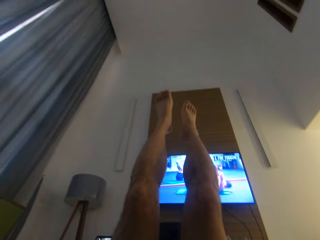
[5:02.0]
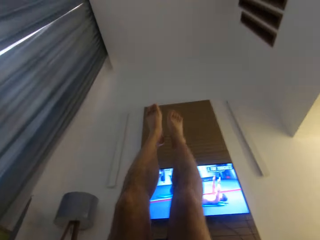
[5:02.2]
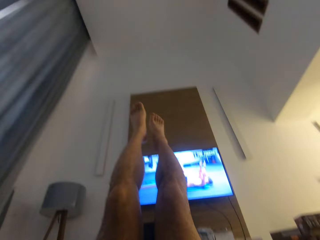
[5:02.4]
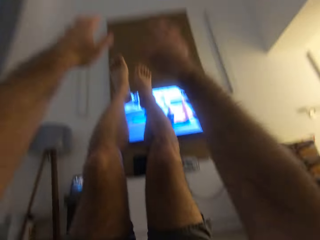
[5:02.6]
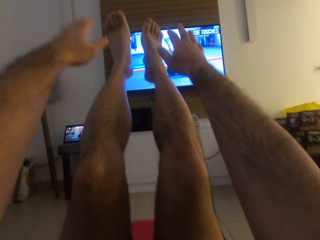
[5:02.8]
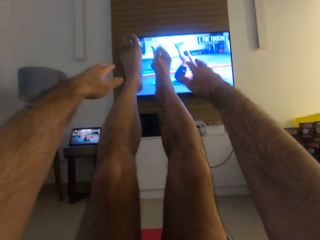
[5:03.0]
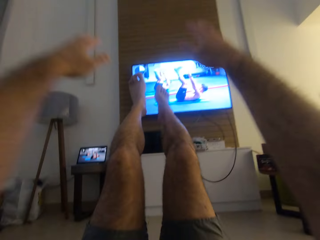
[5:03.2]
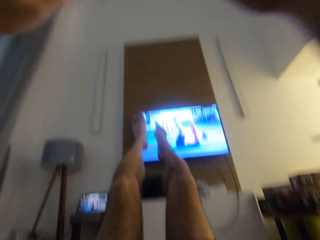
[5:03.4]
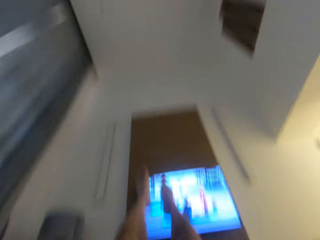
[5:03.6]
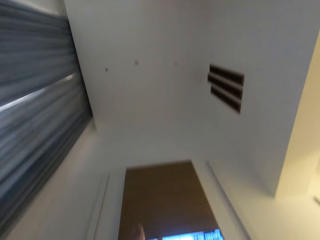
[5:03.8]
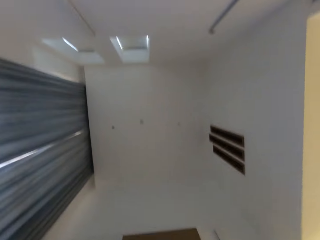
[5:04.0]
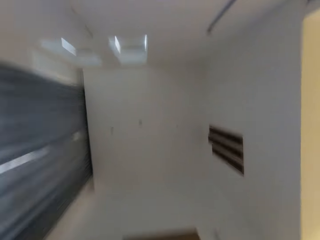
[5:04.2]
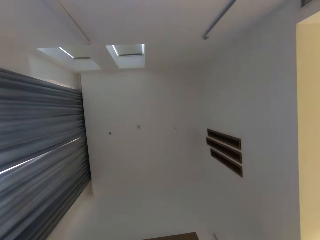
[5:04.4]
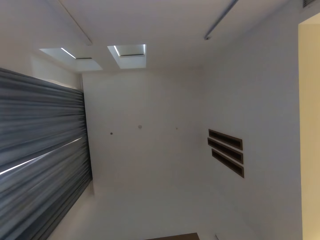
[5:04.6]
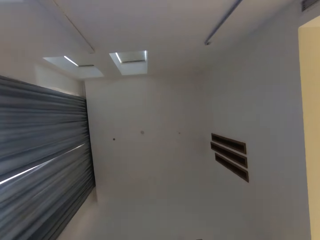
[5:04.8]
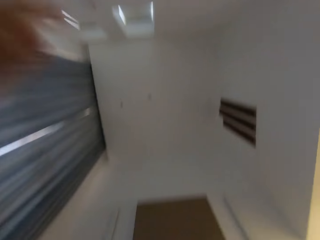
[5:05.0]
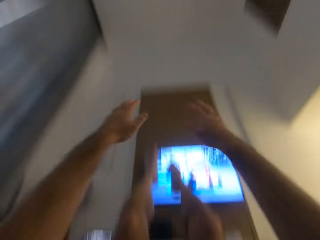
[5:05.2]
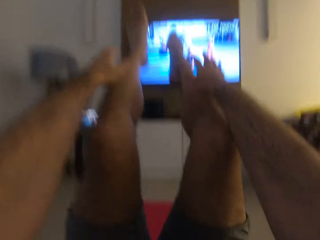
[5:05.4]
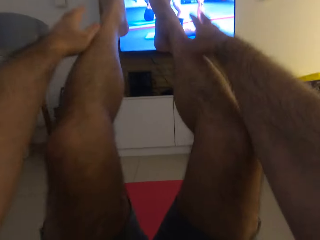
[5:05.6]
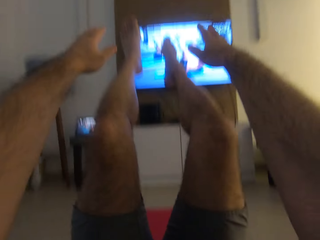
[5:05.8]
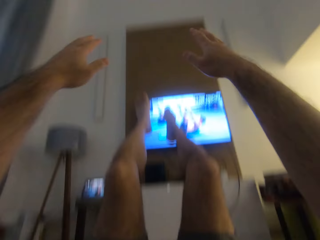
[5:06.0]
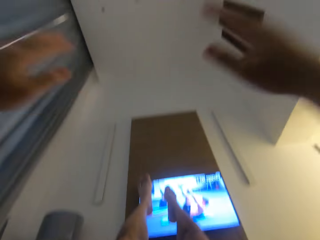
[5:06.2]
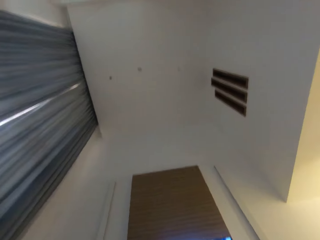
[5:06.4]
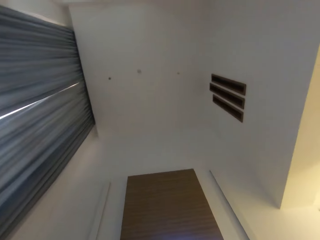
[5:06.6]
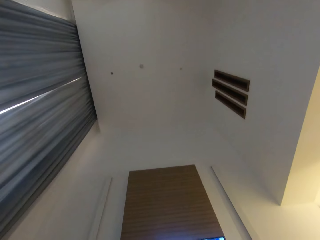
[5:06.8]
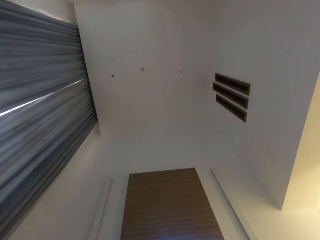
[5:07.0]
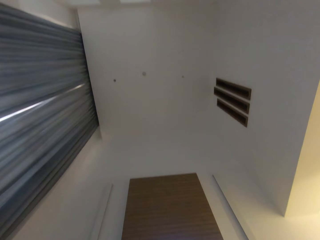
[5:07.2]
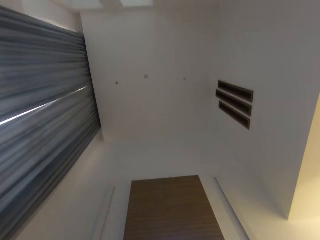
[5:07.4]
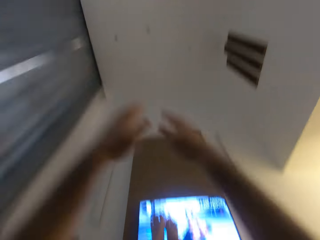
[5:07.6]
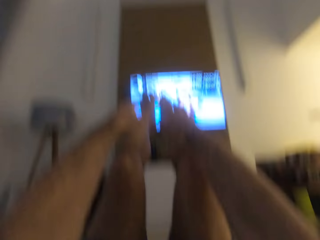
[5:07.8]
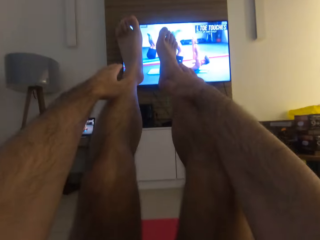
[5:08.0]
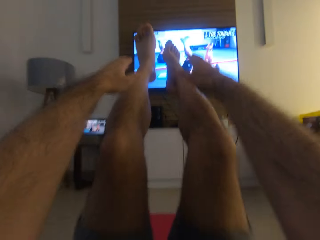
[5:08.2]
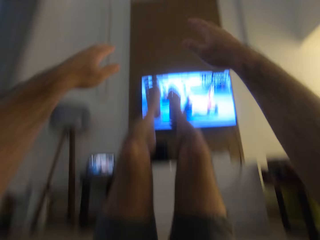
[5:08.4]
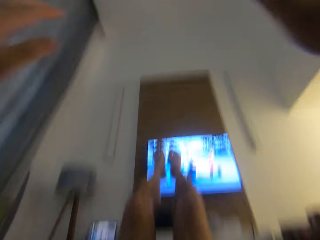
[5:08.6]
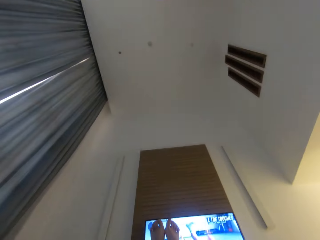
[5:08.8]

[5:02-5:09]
The camera wearer exercises with his hands and legs.

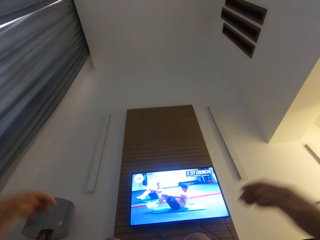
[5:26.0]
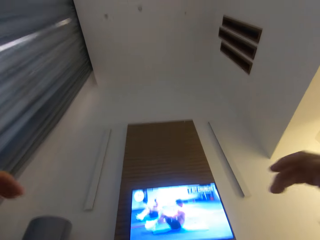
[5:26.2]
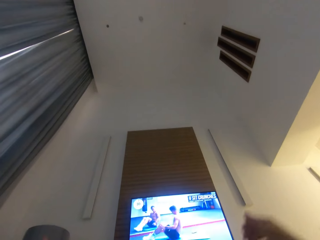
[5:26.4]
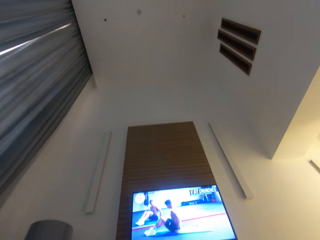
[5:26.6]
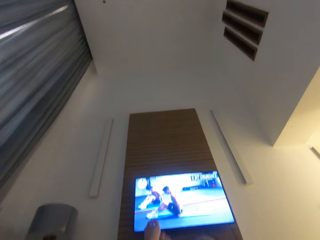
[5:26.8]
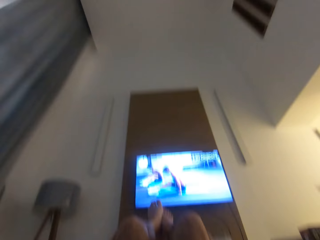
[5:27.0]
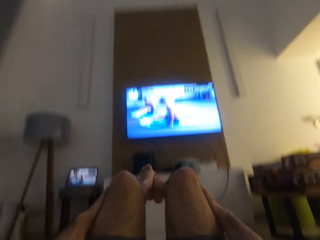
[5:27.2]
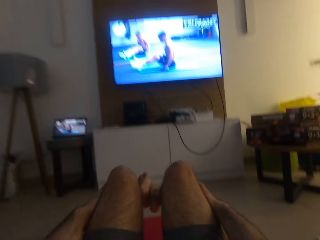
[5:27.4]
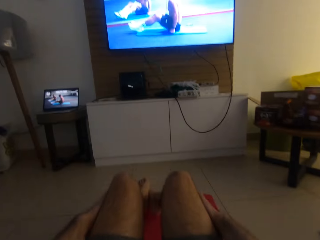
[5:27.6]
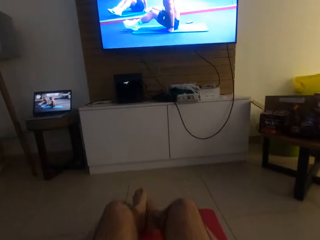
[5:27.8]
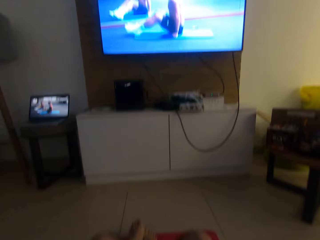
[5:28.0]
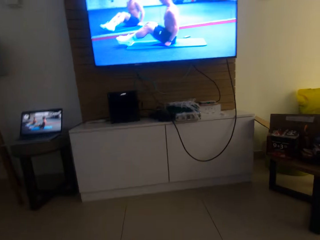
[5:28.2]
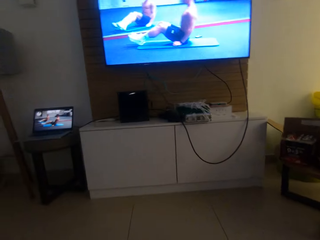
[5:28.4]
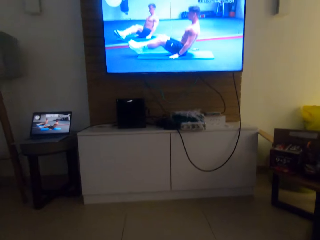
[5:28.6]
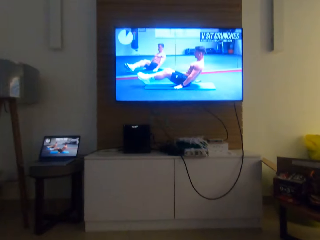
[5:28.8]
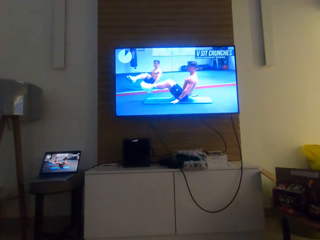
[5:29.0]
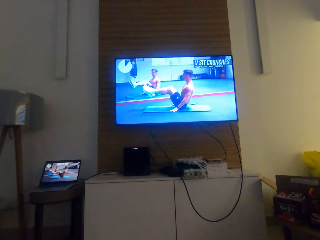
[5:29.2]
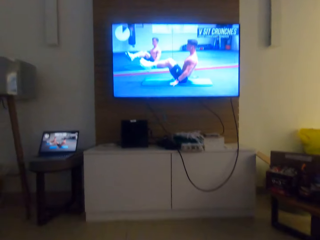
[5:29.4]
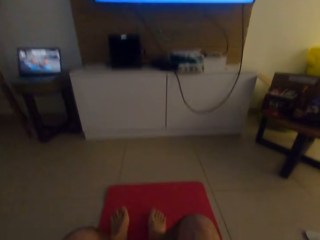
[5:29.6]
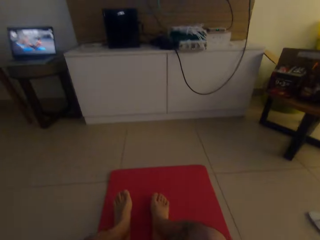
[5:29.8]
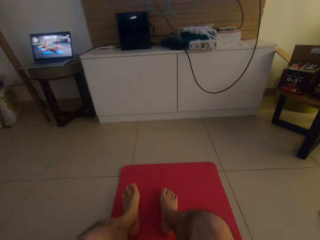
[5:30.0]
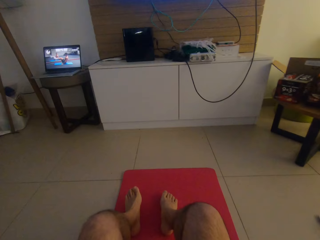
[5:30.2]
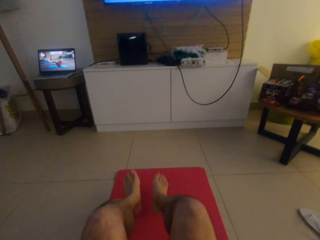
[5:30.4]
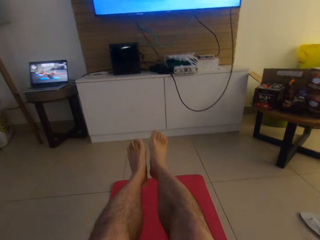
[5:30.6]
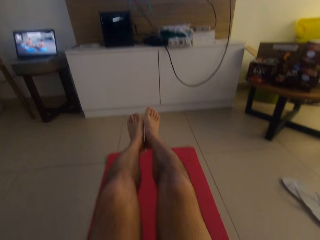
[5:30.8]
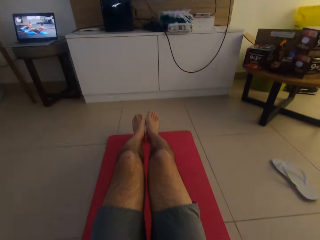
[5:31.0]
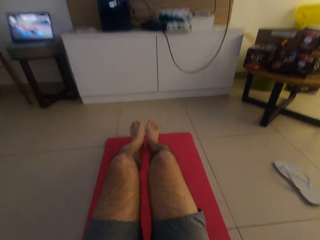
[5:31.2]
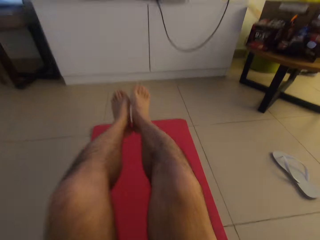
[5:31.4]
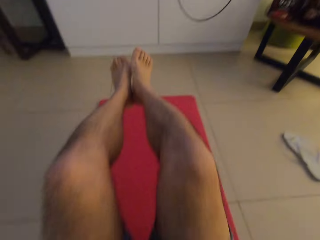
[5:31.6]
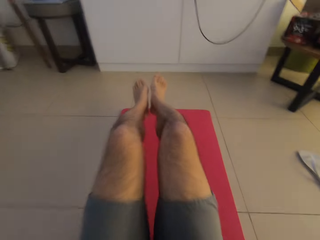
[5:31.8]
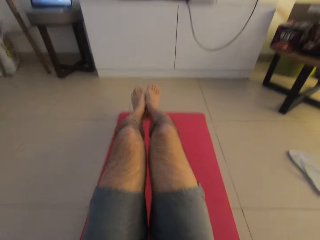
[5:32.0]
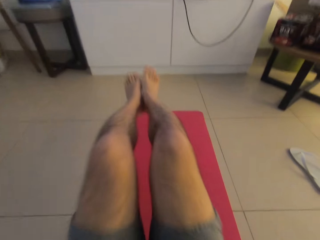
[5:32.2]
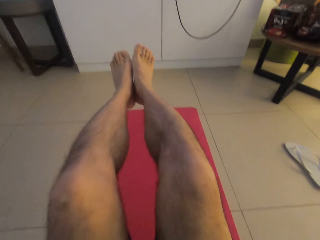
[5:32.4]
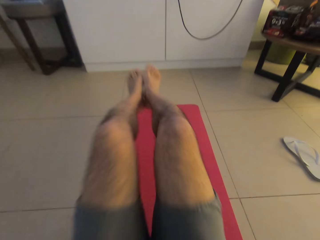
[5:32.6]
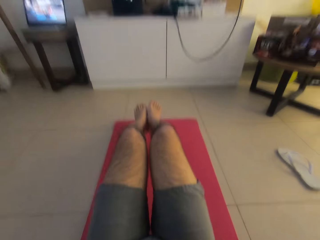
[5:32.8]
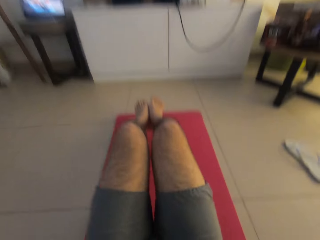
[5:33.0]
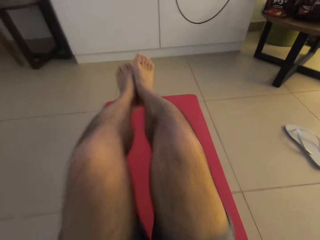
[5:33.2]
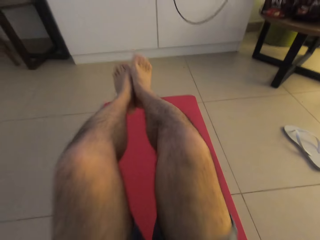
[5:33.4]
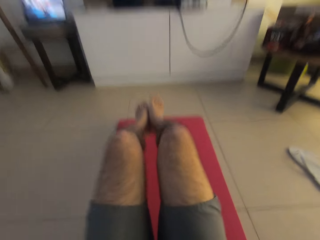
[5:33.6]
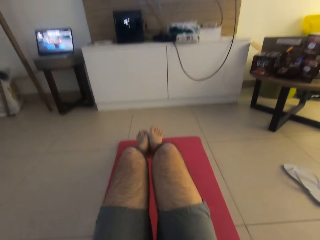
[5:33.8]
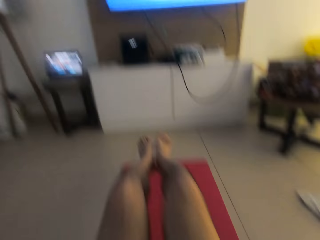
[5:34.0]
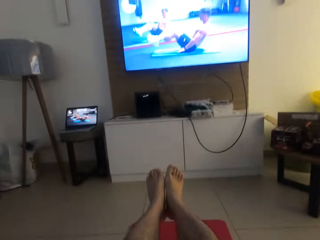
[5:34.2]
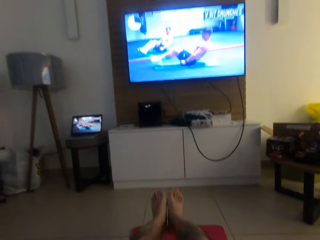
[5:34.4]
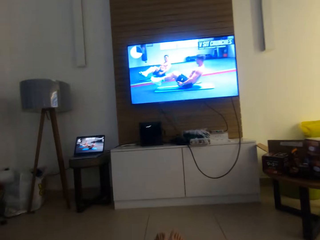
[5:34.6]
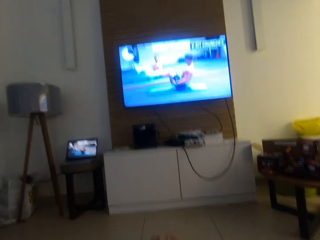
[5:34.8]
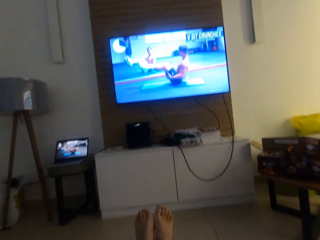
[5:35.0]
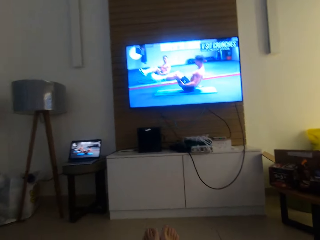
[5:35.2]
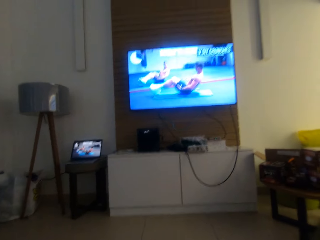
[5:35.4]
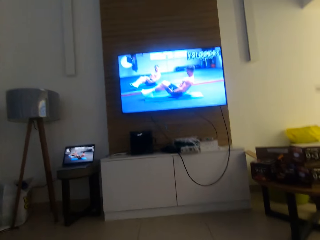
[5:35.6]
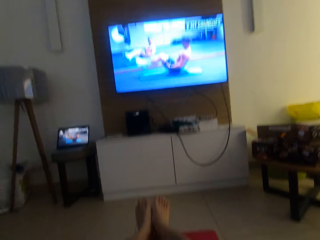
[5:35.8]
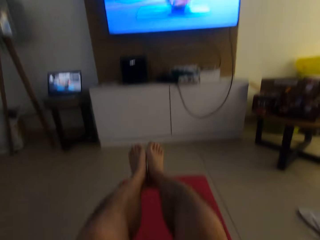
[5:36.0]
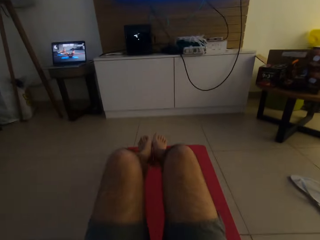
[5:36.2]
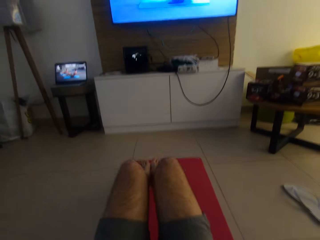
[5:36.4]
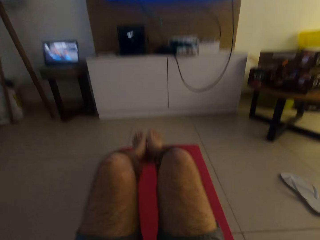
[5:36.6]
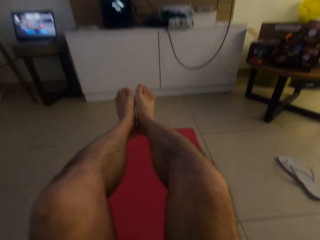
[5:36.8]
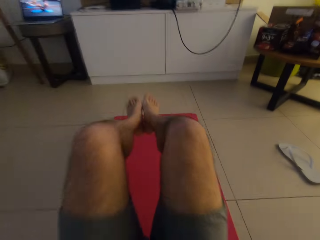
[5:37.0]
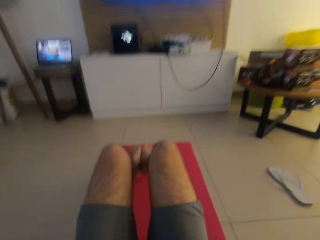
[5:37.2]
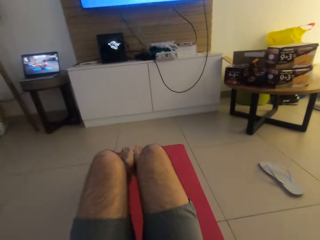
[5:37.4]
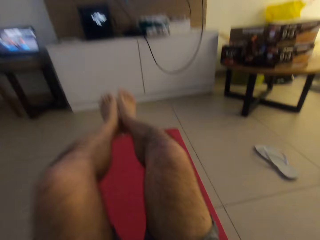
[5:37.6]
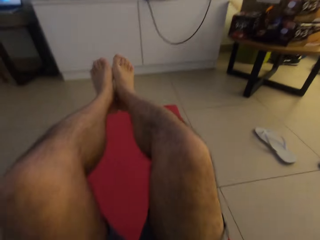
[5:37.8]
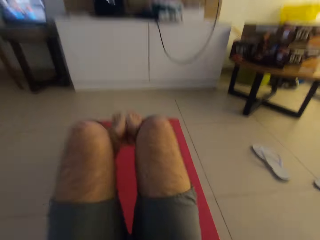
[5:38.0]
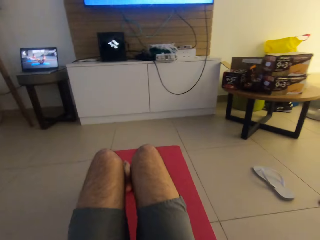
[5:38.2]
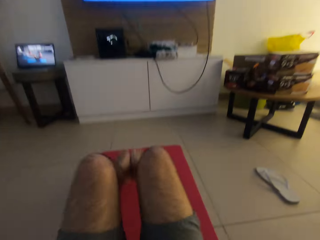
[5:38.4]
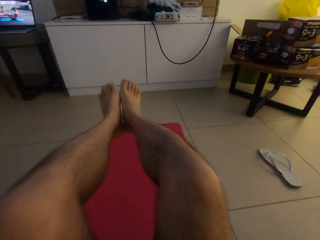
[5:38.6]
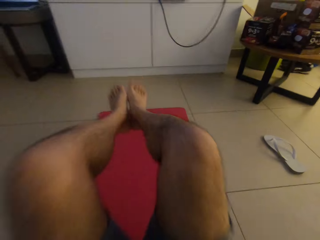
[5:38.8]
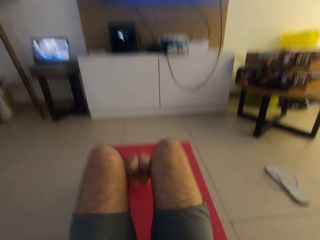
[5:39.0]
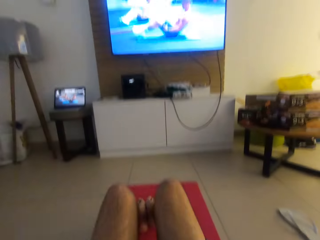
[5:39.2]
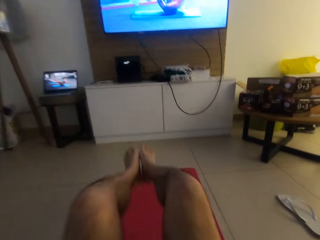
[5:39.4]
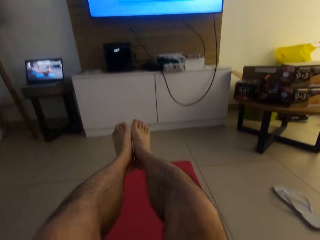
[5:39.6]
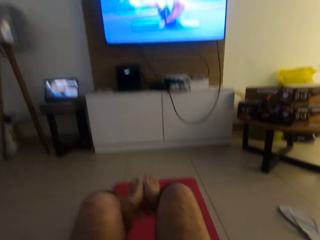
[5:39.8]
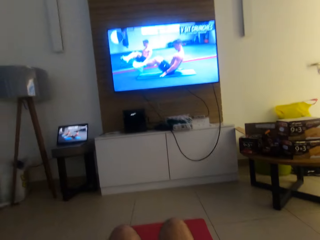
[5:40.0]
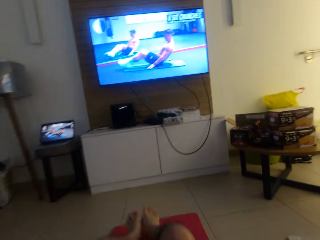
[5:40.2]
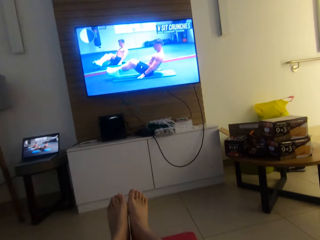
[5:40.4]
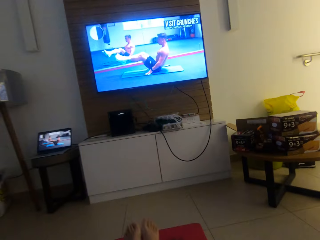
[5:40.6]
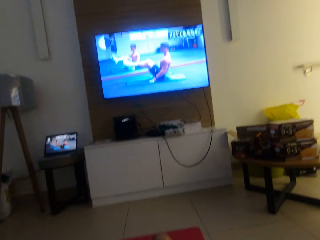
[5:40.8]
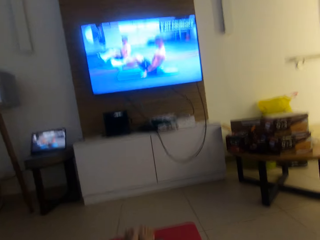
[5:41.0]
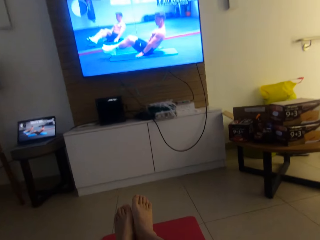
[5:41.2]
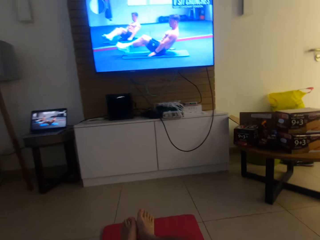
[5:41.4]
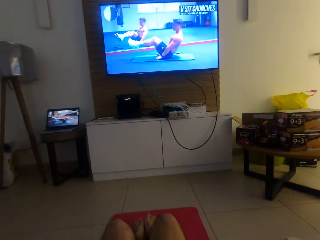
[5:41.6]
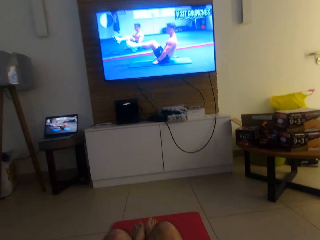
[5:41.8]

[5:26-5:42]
The camera wearer holds his legs with his hands. He watches the press ups. He puts his hands on the yoga mat. He does press ups. He exercises with his legs.
